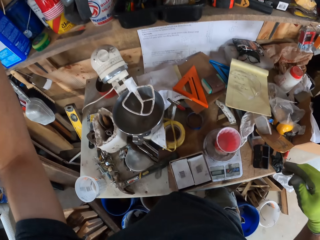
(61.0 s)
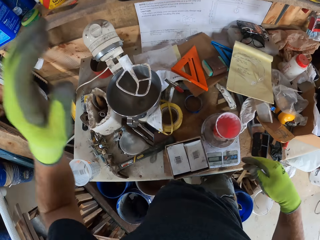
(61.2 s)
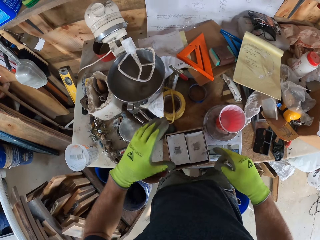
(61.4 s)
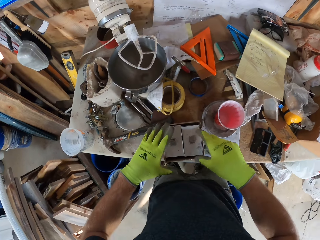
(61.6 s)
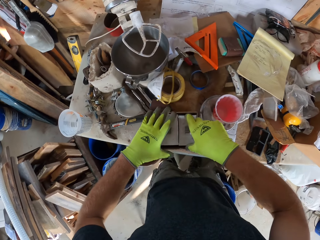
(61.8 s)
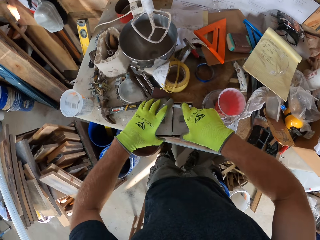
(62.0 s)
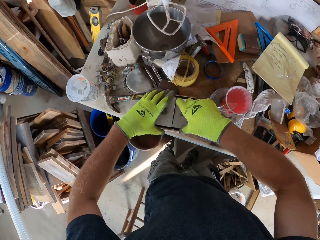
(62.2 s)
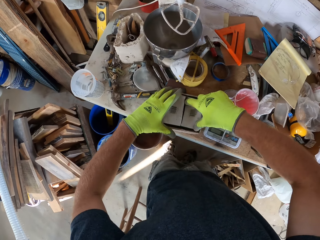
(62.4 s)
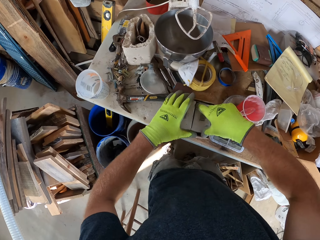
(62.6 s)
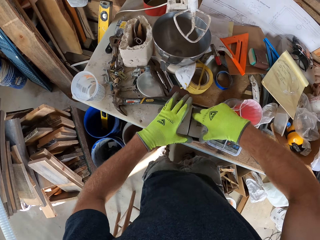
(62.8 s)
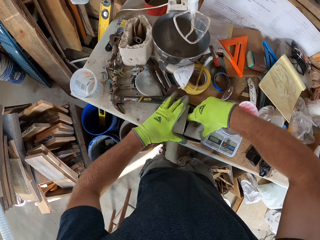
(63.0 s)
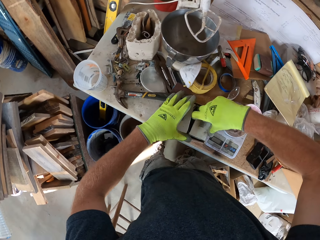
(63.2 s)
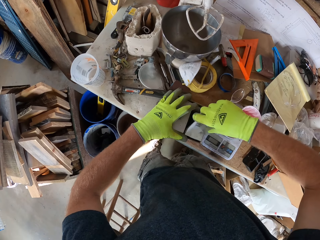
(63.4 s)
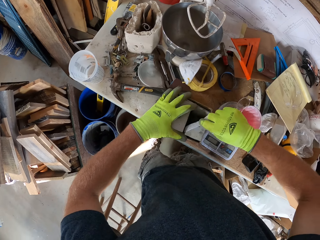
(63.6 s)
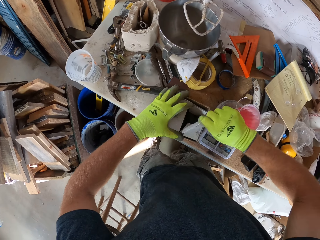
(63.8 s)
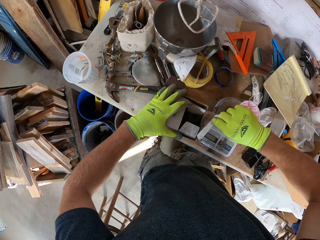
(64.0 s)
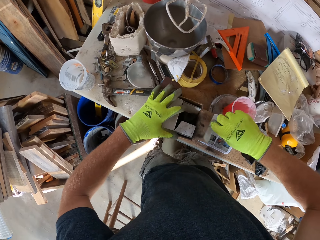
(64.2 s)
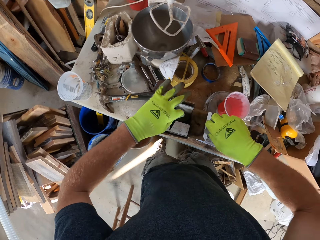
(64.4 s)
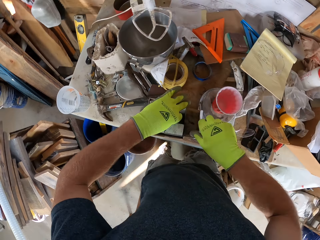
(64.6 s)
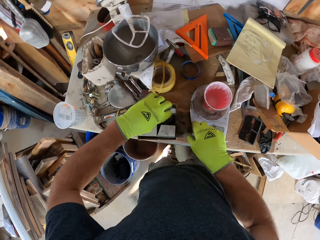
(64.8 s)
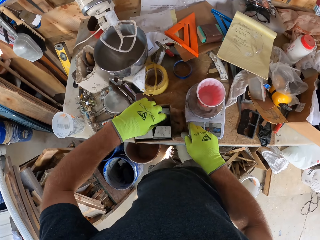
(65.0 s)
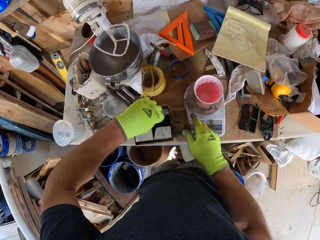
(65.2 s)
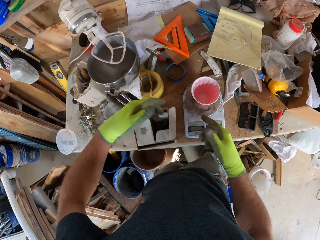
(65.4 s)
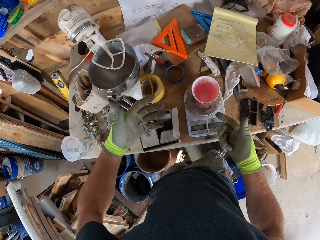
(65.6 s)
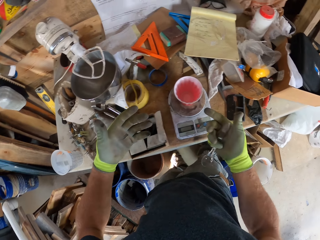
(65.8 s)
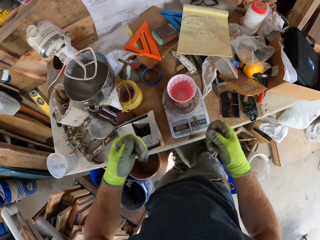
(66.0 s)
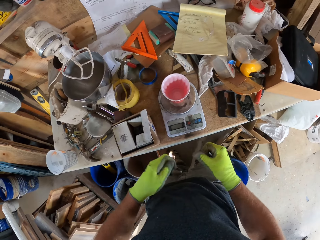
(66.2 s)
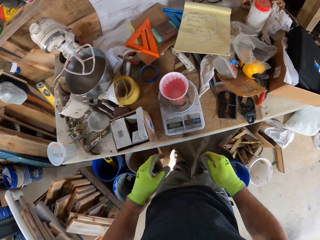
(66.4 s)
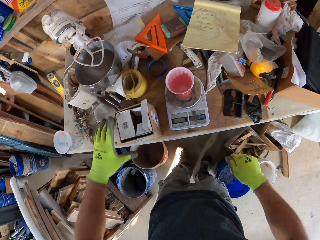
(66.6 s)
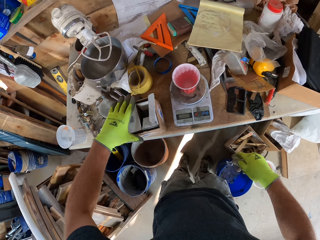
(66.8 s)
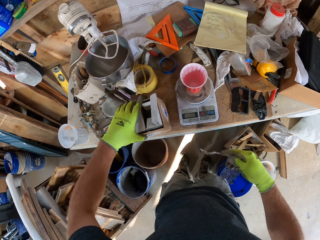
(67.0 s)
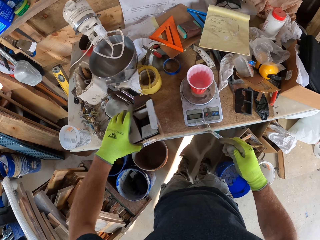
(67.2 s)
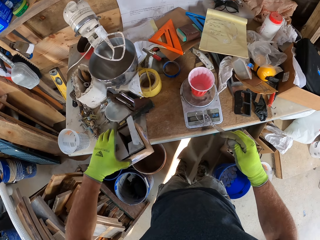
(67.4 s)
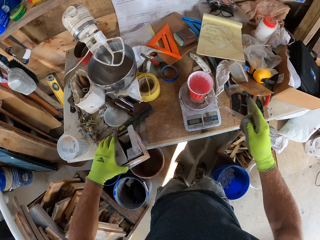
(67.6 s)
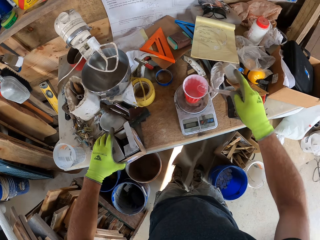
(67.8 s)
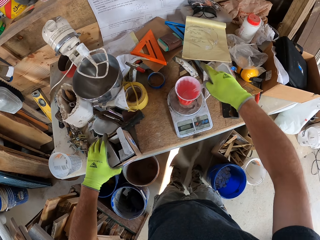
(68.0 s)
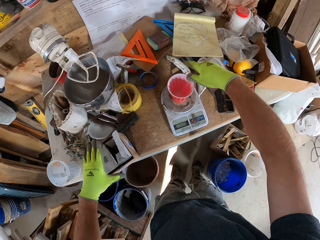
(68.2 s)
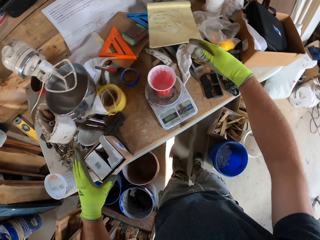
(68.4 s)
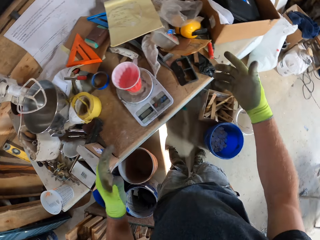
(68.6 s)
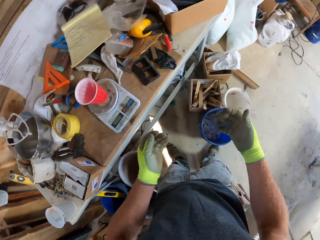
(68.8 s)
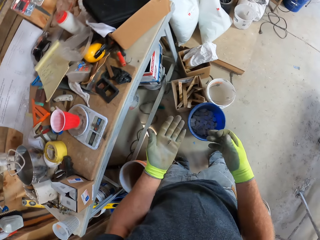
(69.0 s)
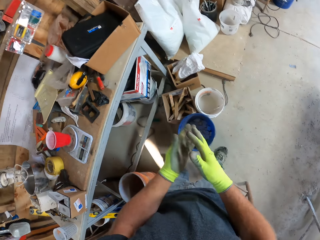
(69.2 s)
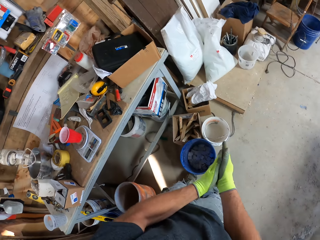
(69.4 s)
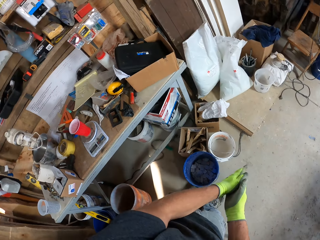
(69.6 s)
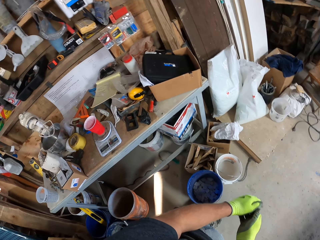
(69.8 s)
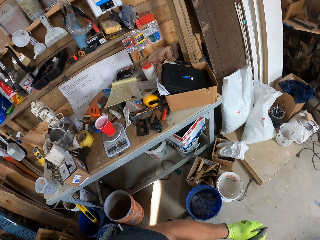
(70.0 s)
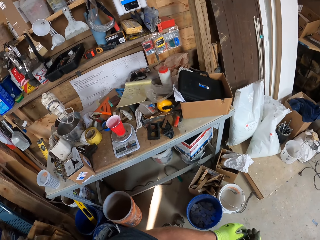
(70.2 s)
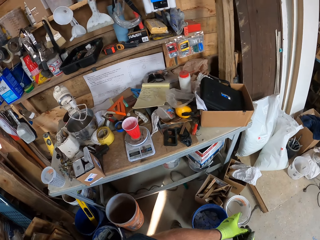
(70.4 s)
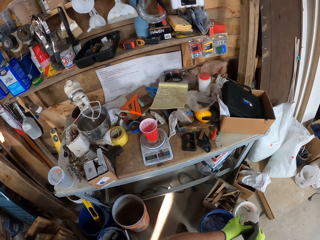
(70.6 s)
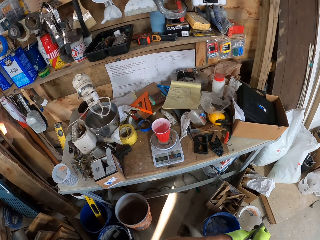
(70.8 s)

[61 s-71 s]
The camera wearer touches the carton box. They open the carton box. They touch the carton box. They look at the hands. They move the hands. They lift the carton box. They hold a spoon. They put the spoon in the plastic container. They put the carton box on the table. They turn around. They rub the hands. They move the leg.

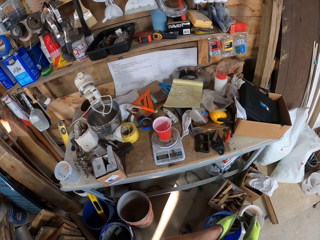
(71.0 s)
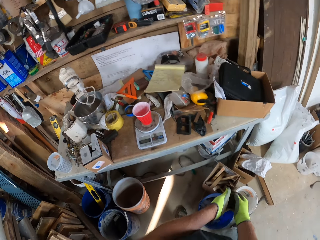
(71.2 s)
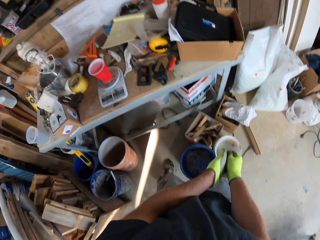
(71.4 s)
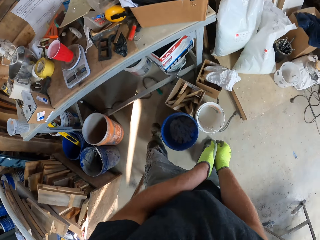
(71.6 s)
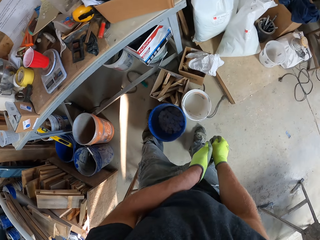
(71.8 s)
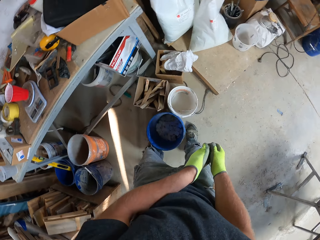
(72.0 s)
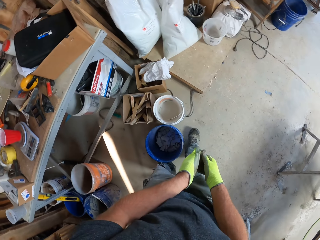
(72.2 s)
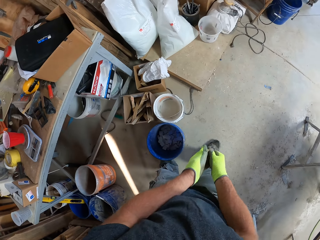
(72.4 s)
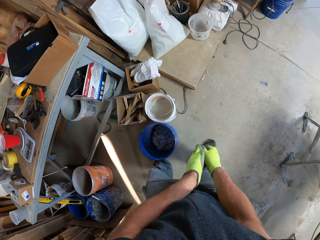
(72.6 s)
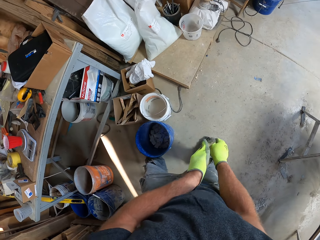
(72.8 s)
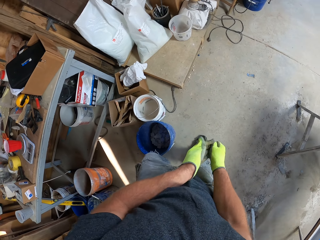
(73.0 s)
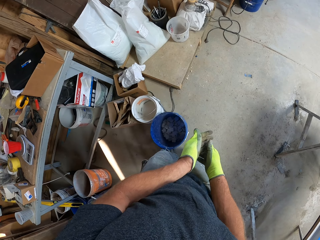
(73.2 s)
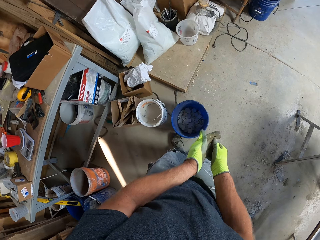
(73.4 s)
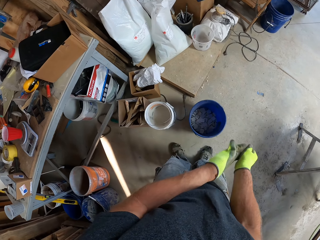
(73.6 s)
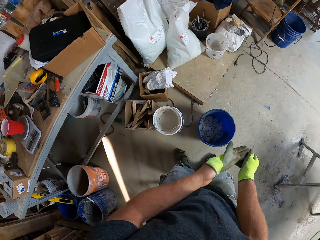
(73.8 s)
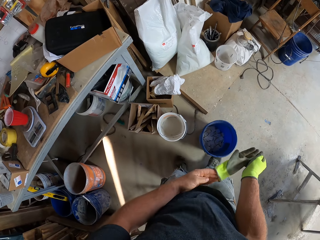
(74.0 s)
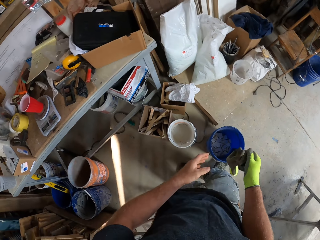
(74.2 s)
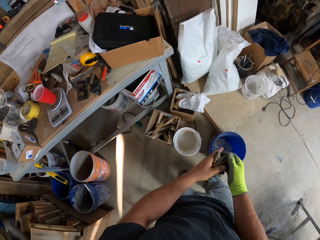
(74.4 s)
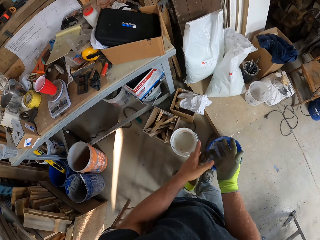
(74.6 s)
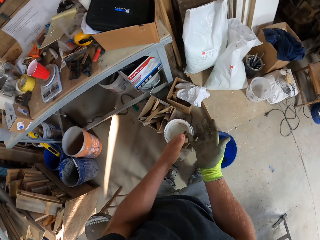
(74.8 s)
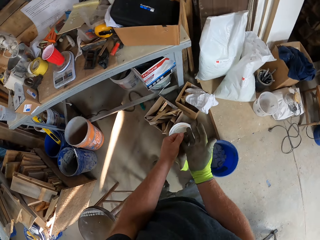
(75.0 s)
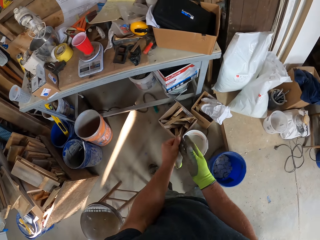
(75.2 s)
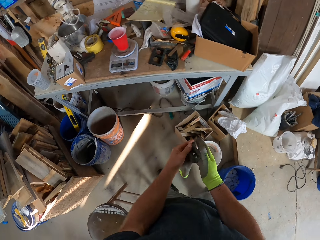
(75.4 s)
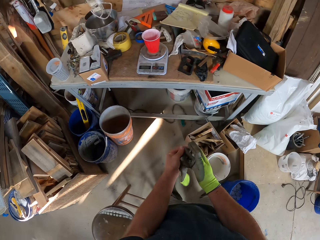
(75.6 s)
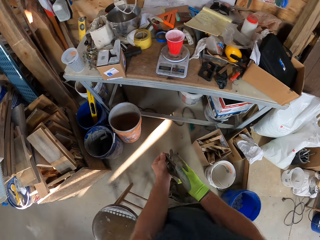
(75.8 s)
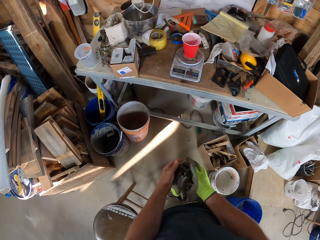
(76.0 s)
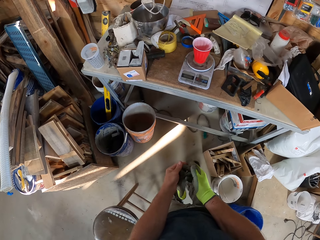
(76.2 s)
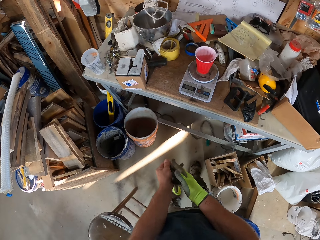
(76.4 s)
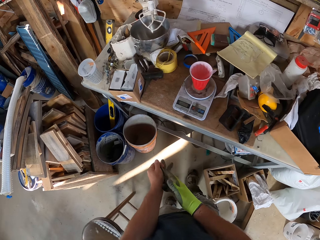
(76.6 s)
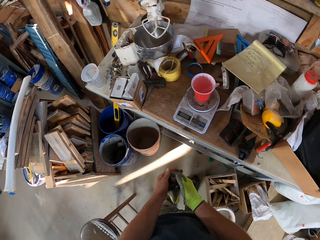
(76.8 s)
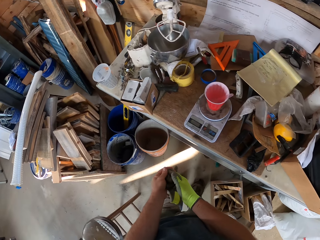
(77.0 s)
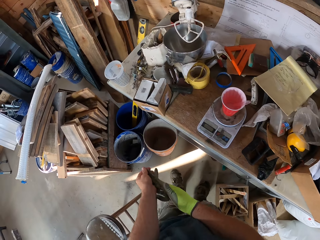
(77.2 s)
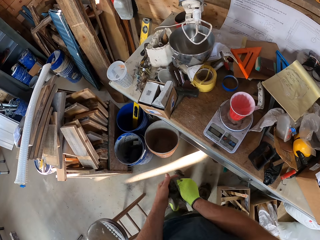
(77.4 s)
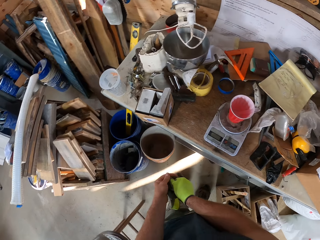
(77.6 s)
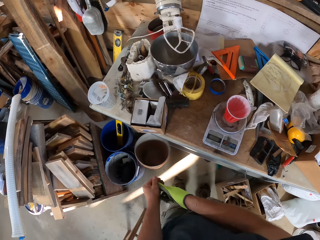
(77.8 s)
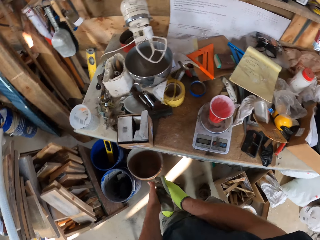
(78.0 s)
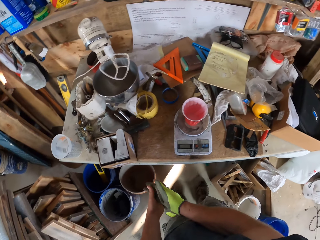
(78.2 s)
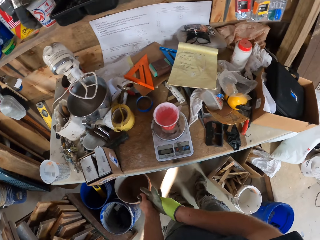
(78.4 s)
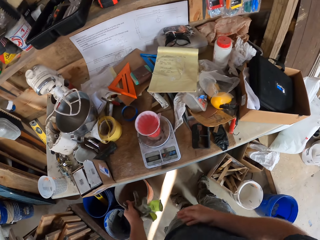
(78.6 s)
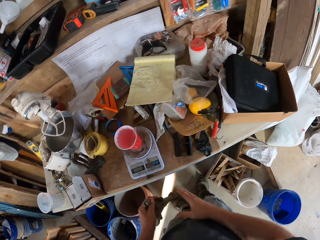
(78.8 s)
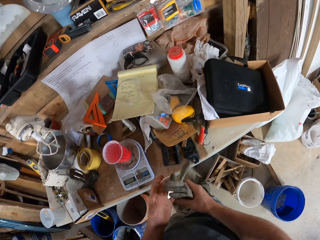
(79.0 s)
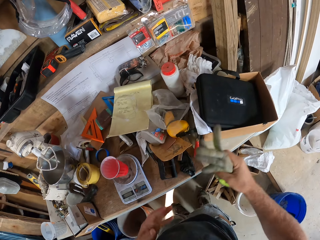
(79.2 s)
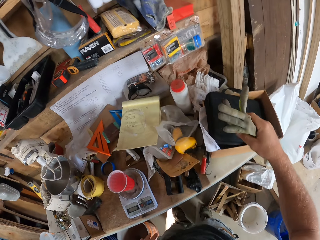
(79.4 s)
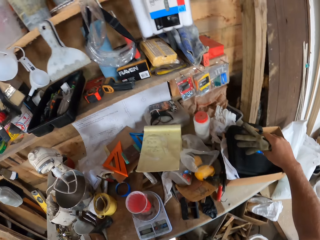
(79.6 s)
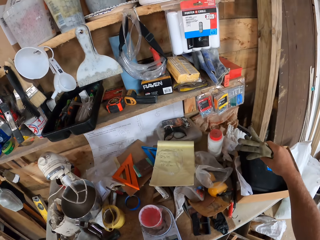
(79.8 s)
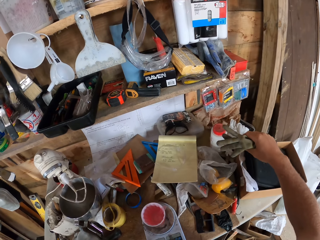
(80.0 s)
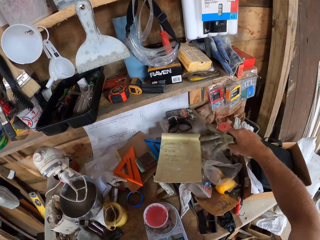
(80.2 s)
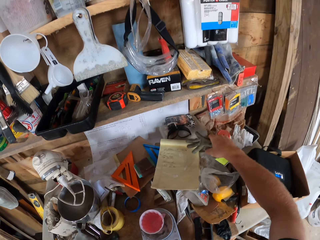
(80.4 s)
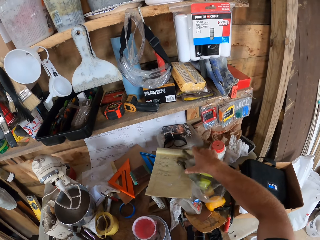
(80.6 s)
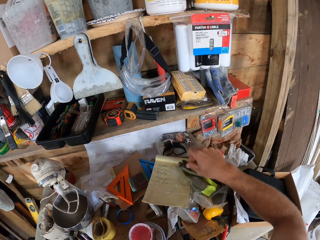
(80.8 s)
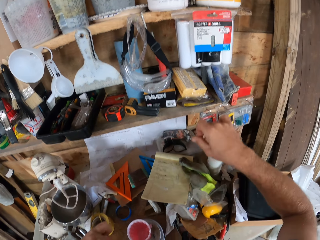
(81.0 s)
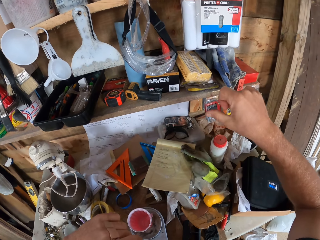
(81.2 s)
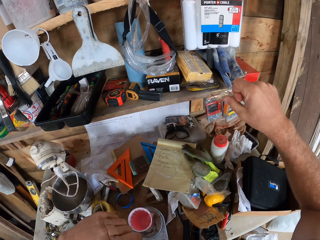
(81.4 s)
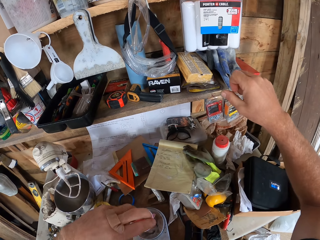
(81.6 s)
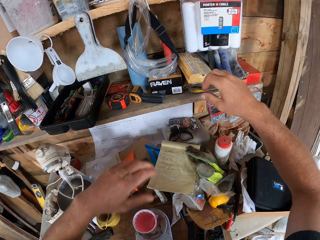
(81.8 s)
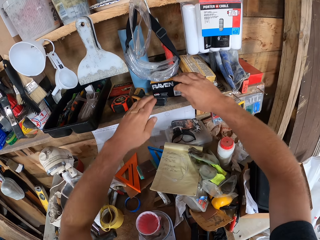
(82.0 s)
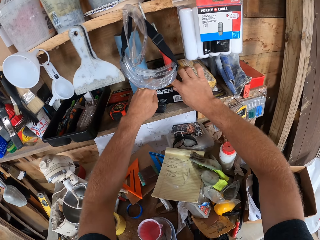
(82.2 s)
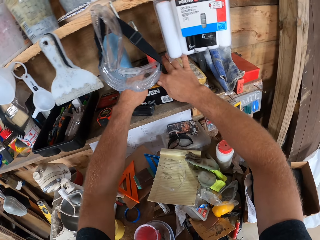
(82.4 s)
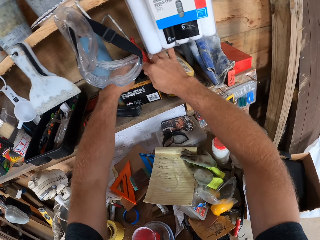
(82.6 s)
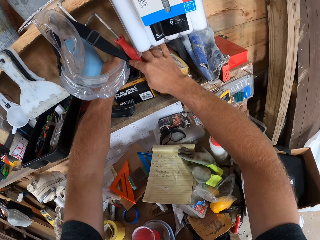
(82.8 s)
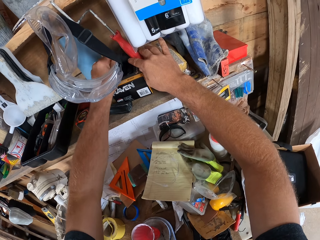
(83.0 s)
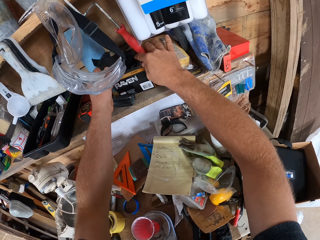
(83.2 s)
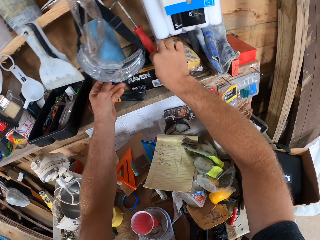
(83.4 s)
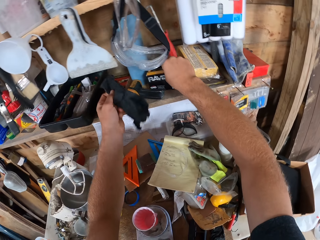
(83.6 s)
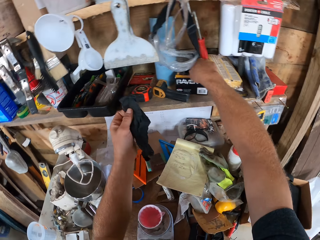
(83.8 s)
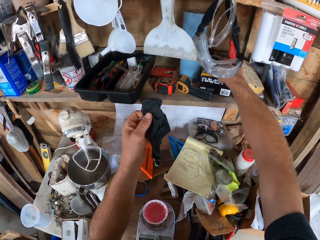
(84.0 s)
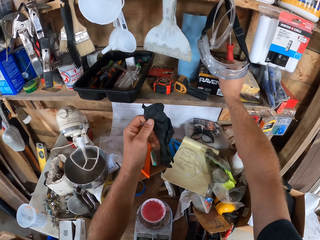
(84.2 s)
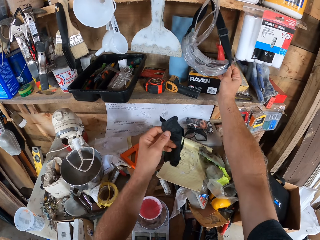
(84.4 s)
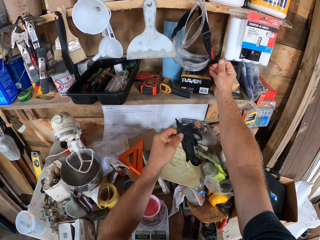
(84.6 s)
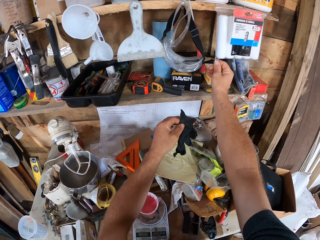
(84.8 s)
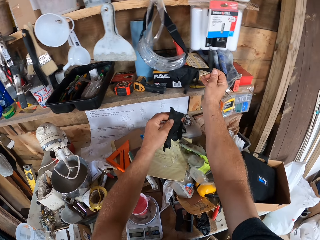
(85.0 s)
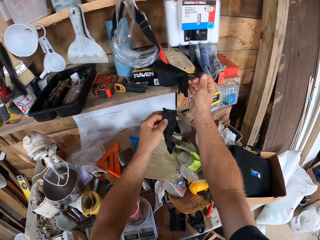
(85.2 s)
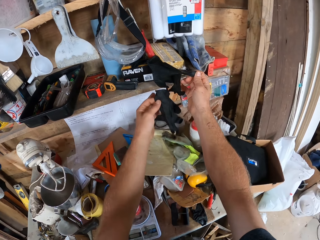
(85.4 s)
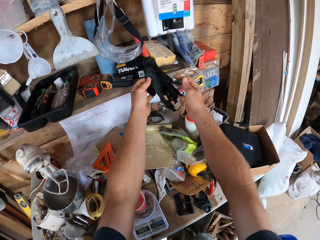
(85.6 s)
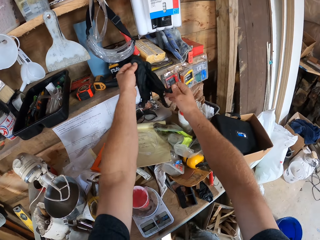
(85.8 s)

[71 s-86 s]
The camera wearer removes the glove. They move the bucket. They move the leg. They move the bucket. They remove the glove. They step forward. They remove the glove. They pass the gloves to the right hand. They put the gloves on top of the book. They pick the glove. They pick the glove again.
